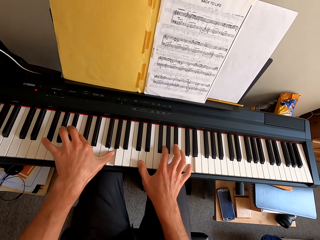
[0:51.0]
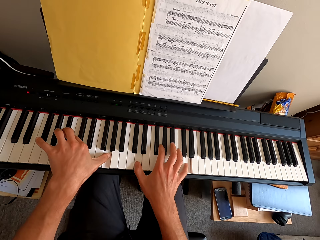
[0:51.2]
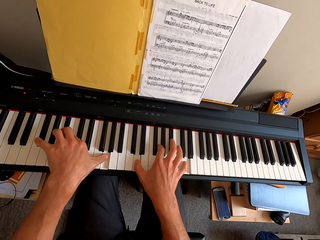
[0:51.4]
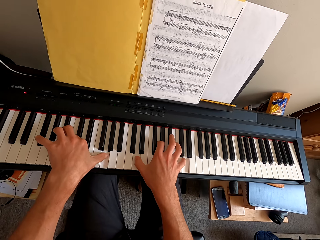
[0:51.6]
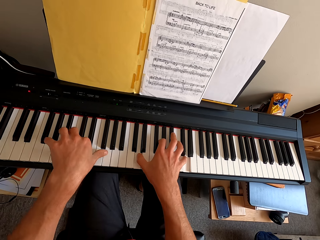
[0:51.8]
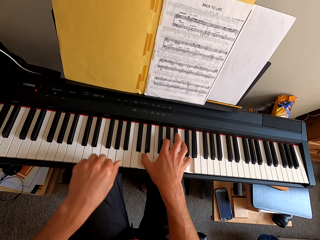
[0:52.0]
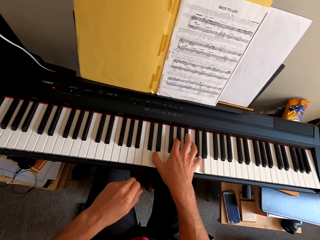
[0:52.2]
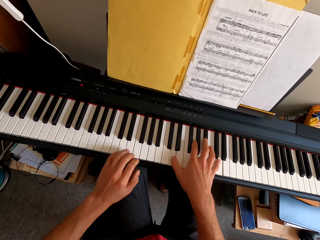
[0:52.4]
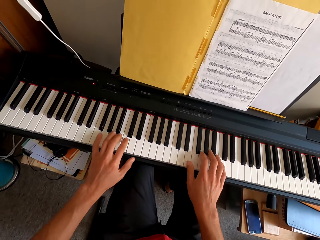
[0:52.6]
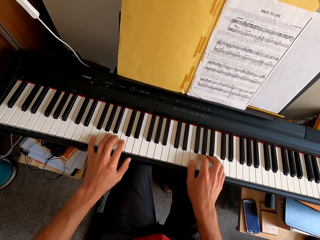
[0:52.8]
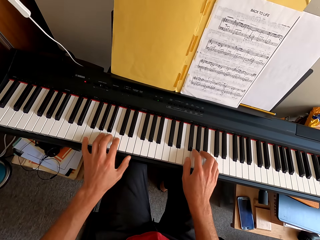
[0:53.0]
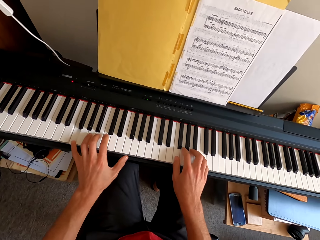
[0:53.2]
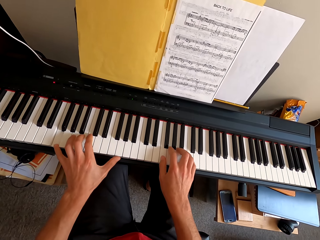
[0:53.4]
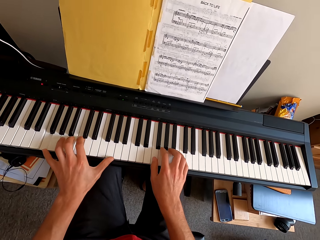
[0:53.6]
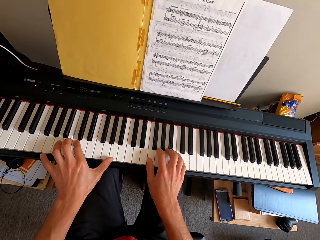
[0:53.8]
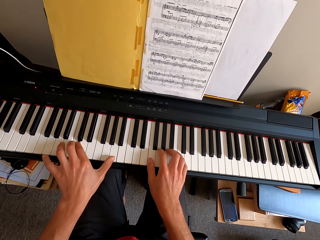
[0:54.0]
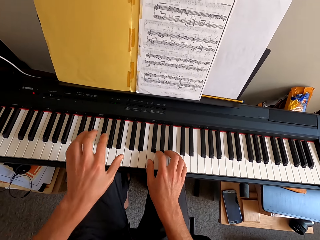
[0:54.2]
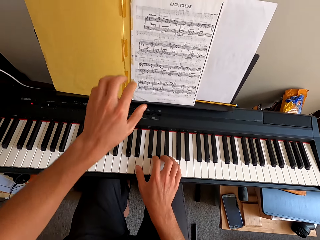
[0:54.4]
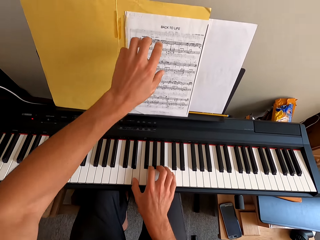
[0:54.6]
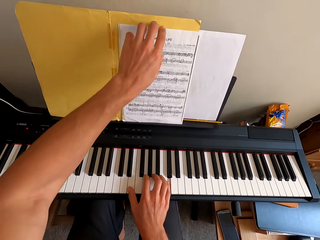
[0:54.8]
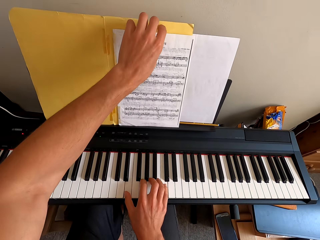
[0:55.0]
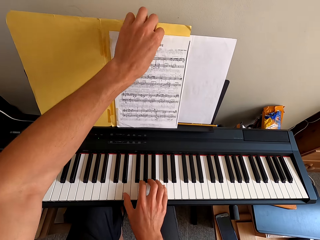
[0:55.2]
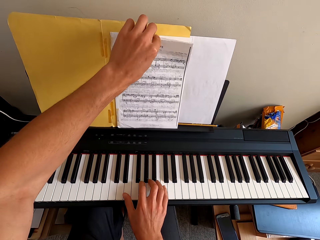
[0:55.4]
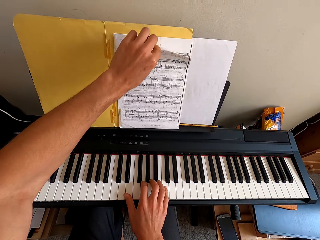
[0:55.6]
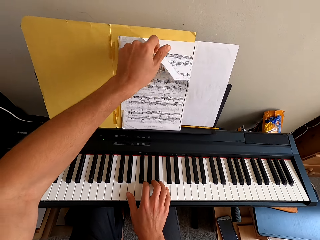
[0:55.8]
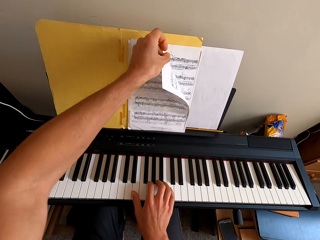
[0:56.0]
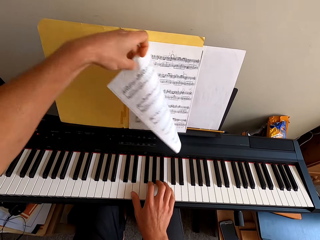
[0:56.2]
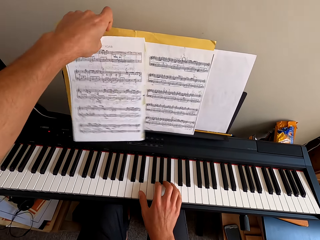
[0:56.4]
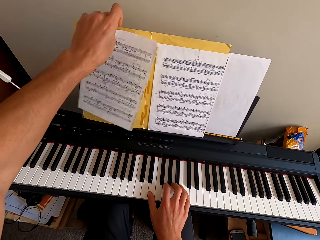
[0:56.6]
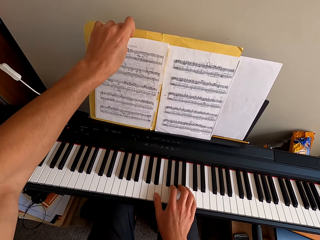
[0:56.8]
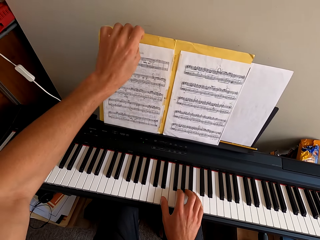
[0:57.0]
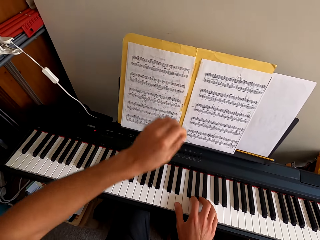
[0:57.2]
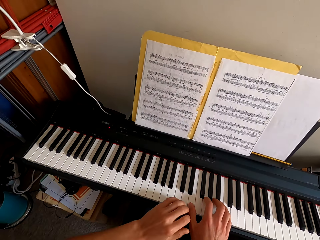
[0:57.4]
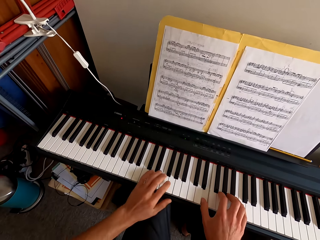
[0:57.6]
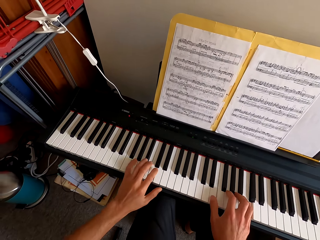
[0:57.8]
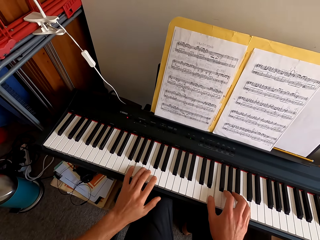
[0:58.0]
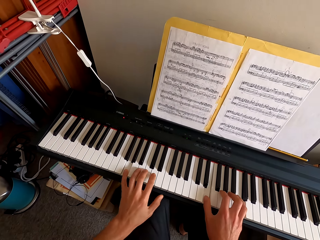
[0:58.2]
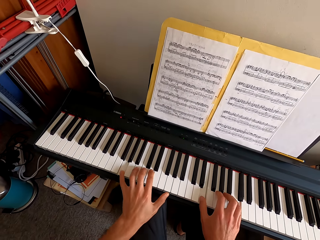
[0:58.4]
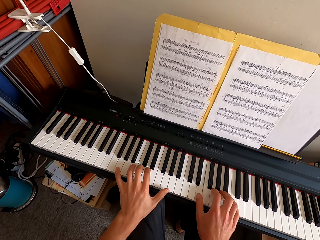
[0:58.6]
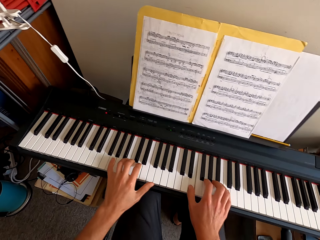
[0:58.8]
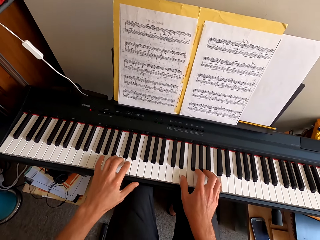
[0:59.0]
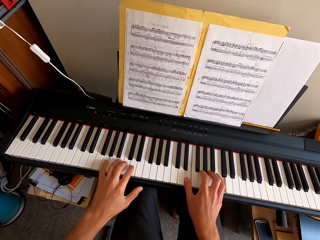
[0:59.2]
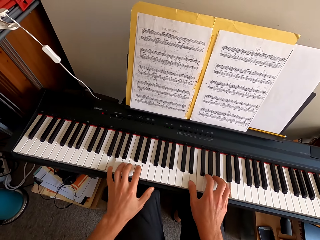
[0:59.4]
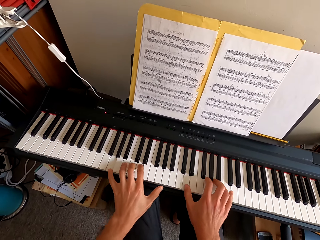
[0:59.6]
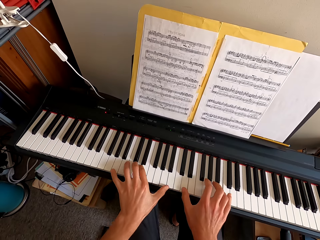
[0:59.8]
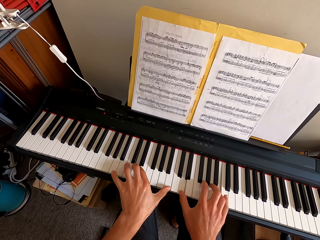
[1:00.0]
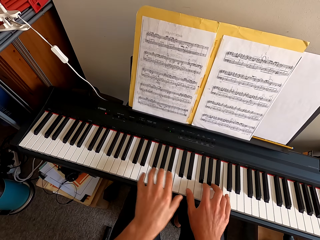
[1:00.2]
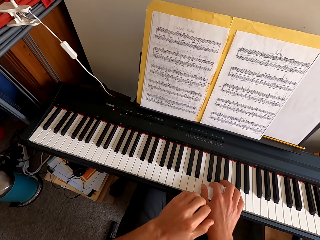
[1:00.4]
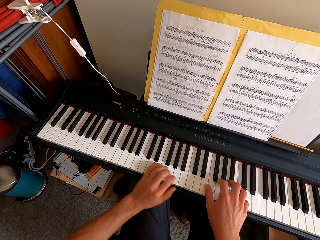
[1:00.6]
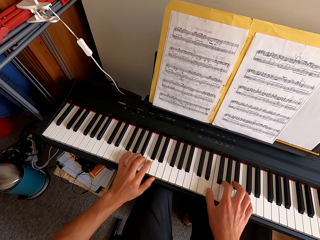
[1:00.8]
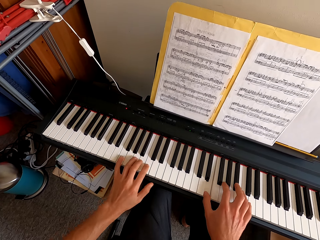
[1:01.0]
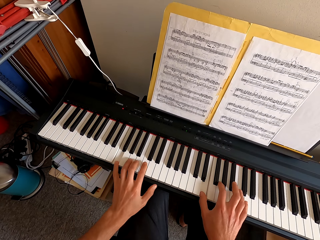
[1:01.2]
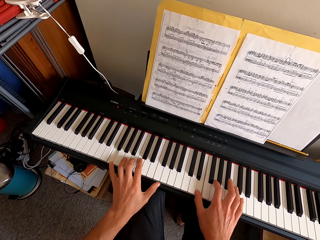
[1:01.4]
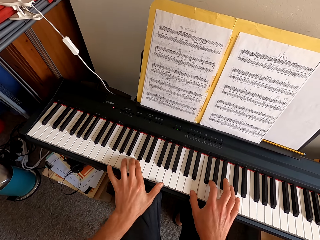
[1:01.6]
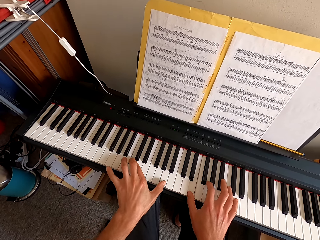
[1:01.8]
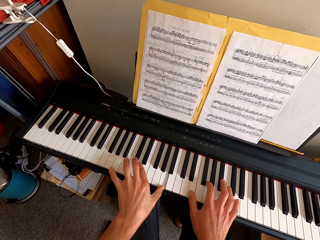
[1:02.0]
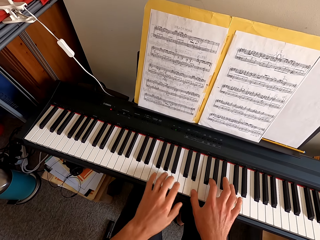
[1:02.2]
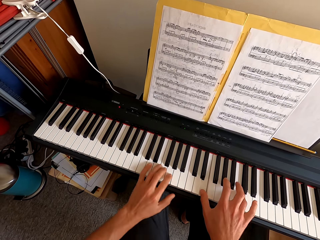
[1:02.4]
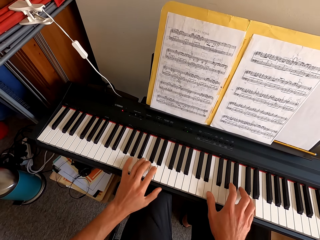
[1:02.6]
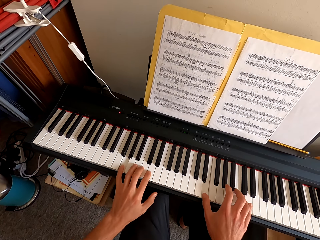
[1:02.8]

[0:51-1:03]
The camera wearer pulls his hand off the keyboard. He plays the keyboard with both hands. He pulls his hand off the keyboard. He flips a paper. He plays the keyboard with both hands.

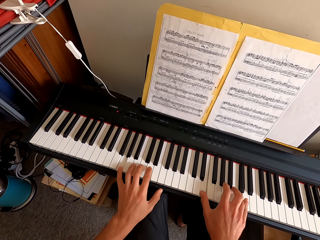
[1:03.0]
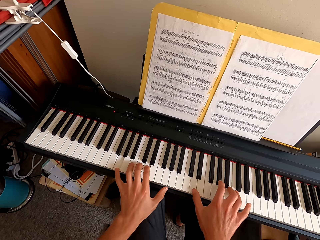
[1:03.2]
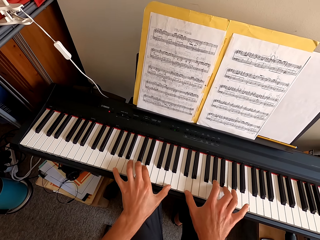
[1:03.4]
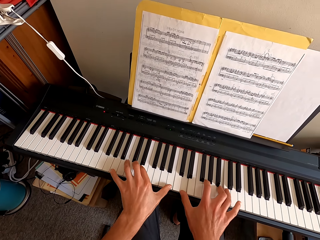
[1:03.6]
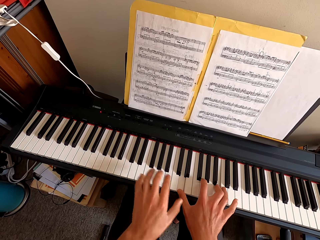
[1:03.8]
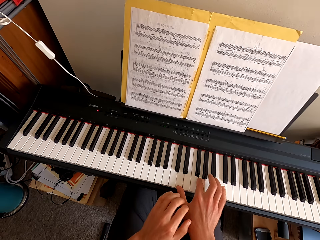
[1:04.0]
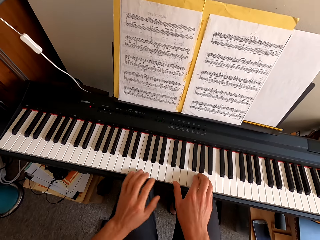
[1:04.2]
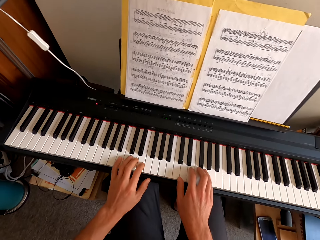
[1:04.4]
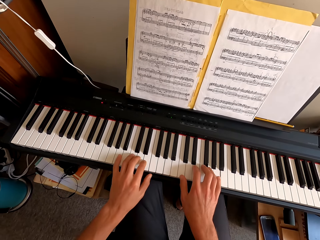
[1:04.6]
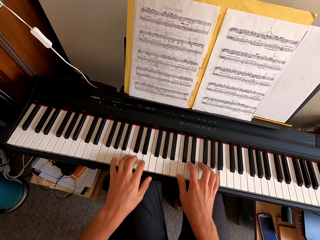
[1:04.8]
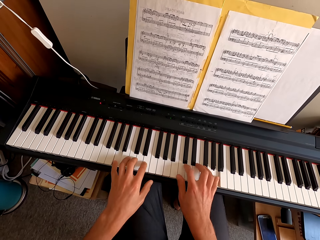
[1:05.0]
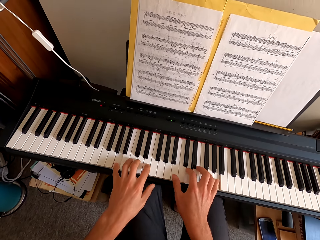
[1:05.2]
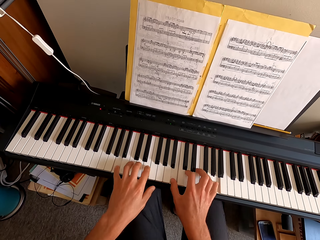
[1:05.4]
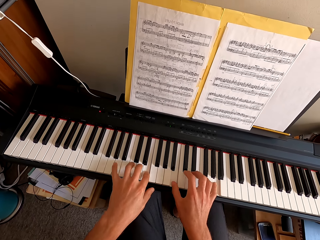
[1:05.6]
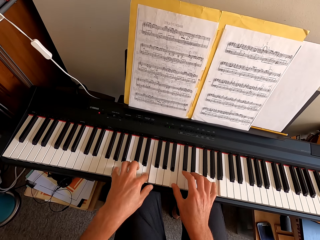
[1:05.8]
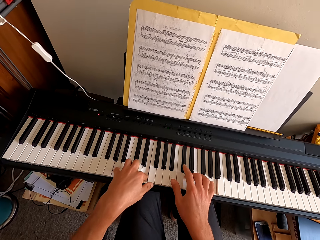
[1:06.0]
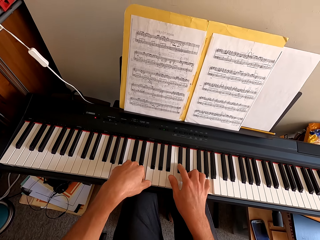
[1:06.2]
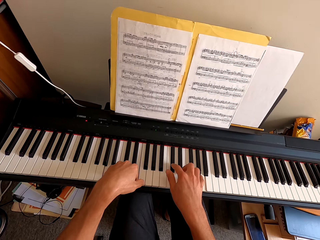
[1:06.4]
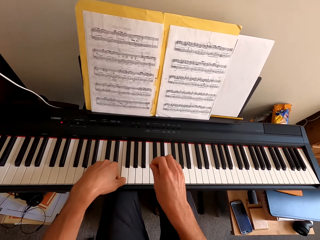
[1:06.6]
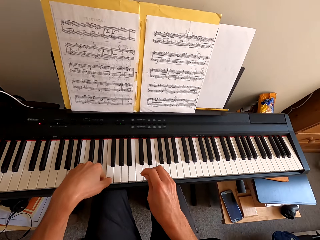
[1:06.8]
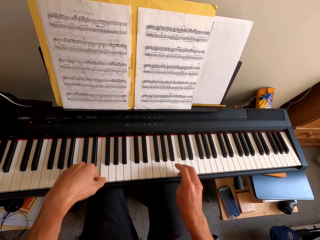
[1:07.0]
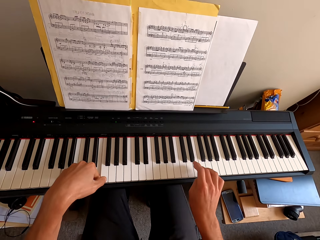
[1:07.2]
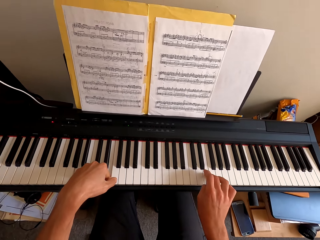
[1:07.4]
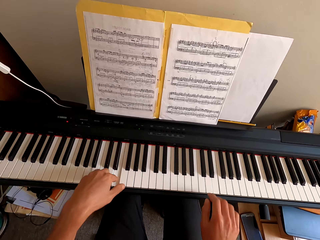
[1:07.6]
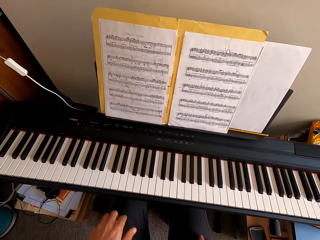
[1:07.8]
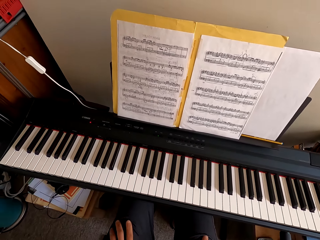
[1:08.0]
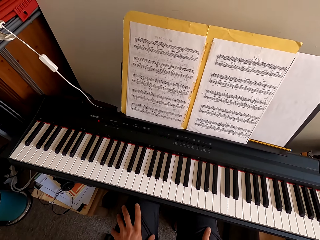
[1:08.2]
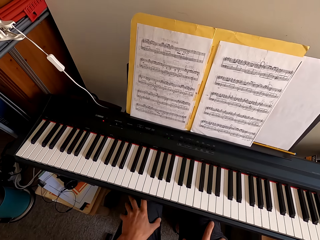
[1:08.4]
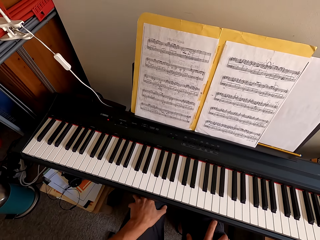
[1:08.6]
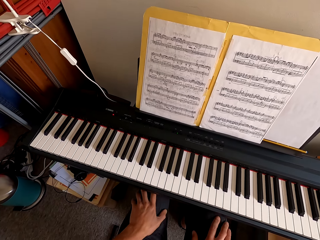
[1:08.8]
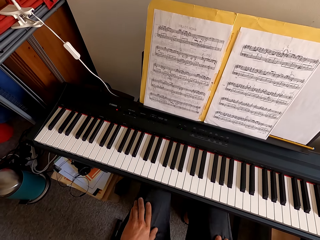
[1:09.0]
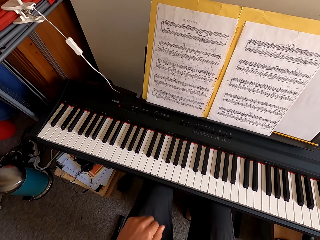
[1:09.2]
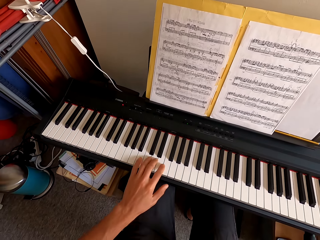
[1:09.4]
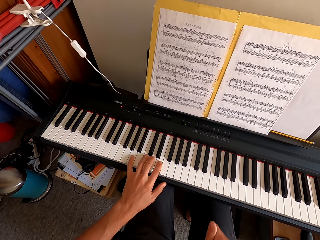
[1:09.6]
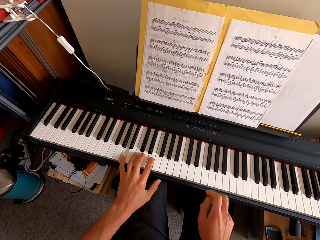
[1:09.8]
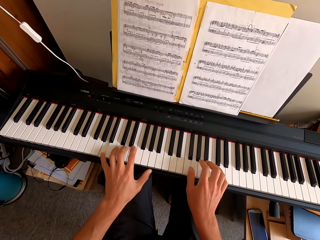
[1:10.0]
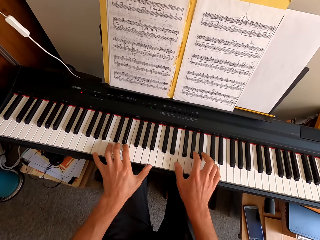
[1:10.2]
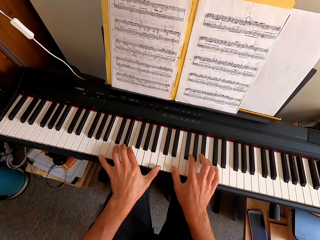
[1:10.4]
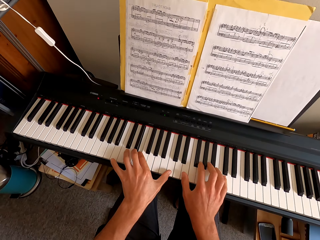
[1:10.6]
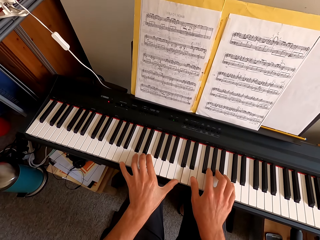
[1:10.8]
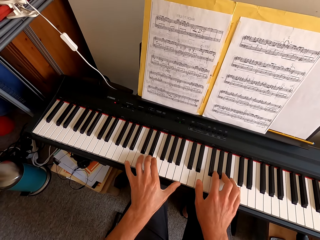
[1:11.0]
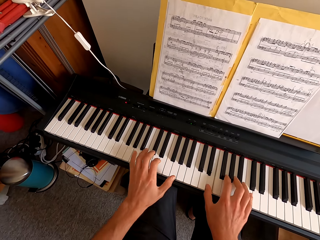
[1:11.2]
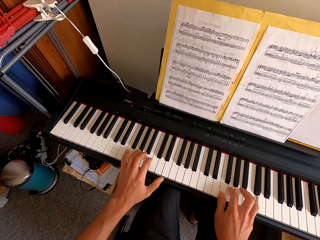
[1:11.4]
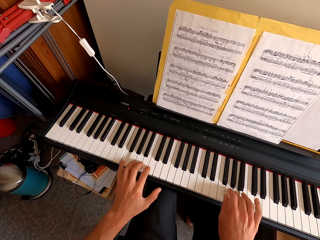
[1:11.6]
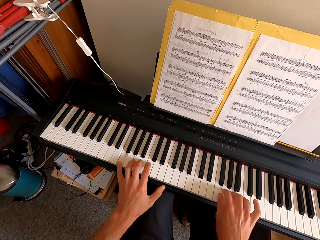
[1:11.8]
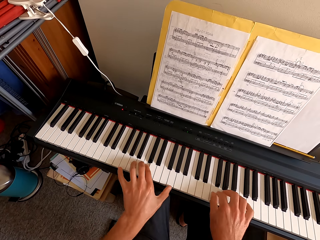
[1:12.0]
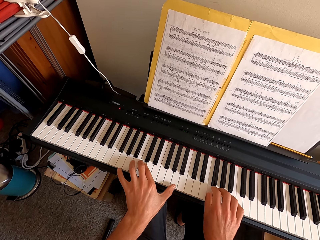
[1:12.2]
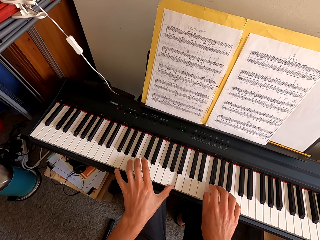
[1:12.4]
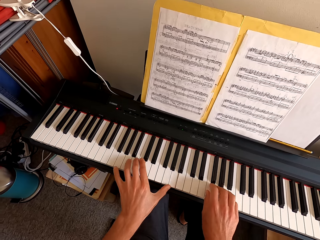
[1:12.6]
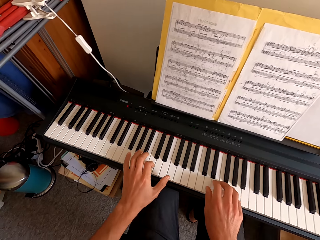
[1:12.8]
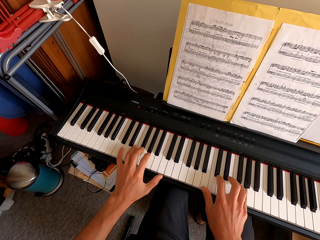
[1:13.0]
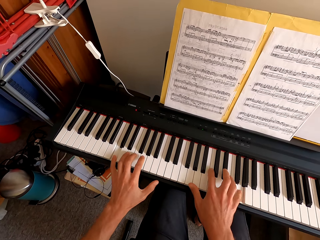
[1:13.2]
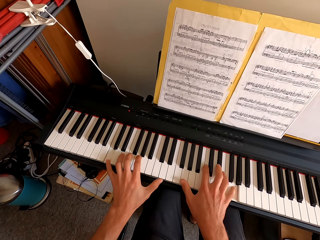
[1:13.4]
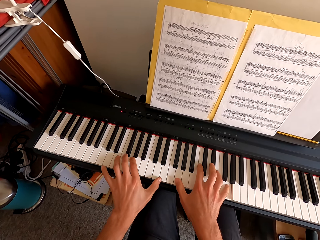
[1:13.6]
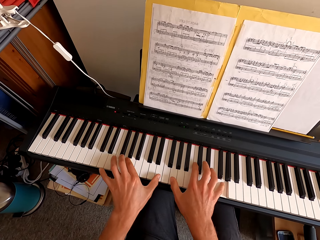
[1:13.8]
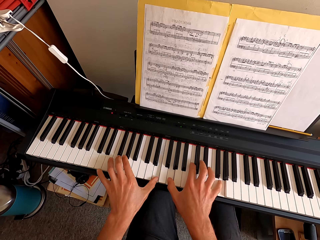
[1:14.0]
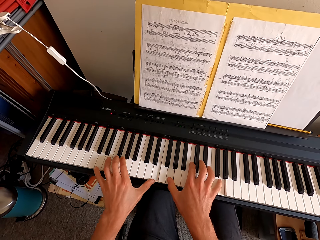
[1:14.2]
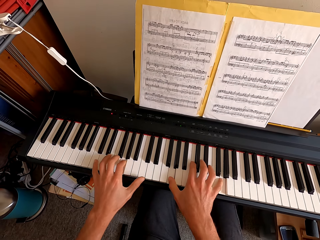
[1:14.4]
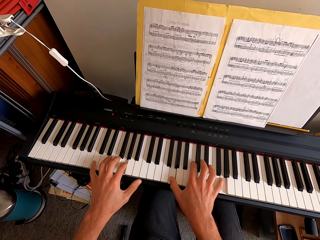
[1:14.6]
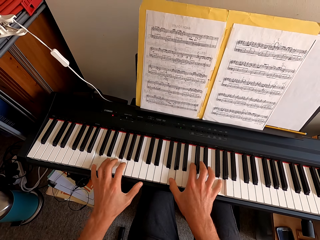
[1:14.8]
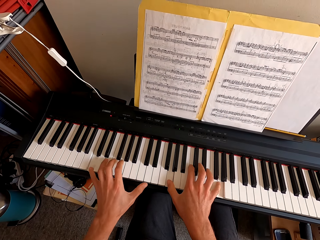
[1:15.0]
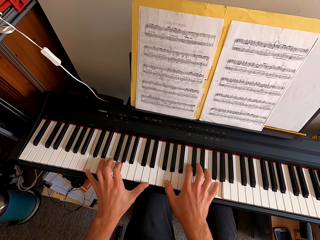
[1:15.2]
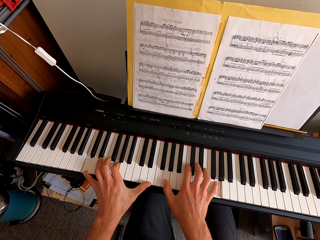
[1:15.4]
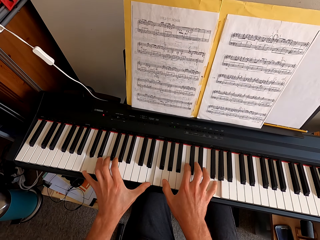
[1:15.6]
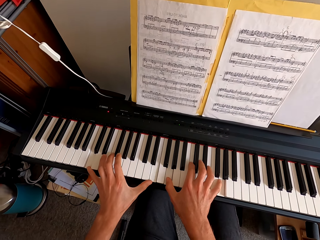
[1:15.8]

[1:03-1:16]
The camera wearer pulls his hand off the keyboard. He rubs his thighs with both hands. He plays the keyboard. He plays the keyboard with both hands.
